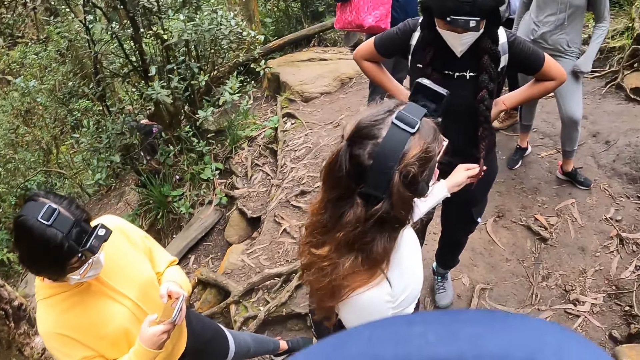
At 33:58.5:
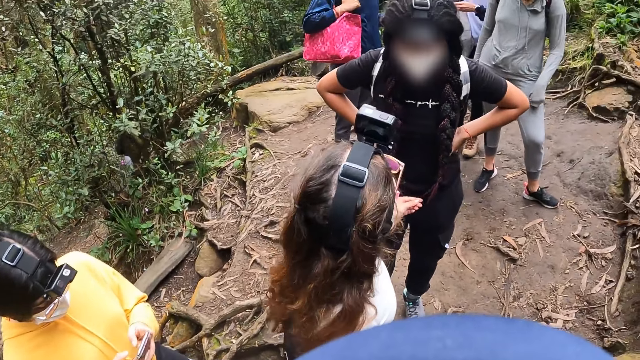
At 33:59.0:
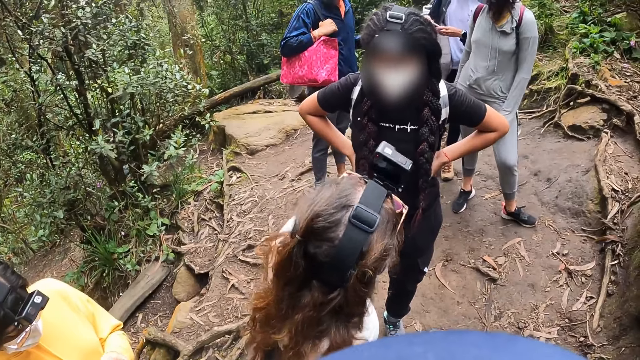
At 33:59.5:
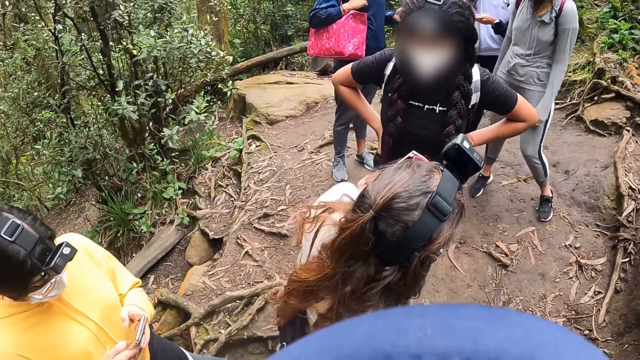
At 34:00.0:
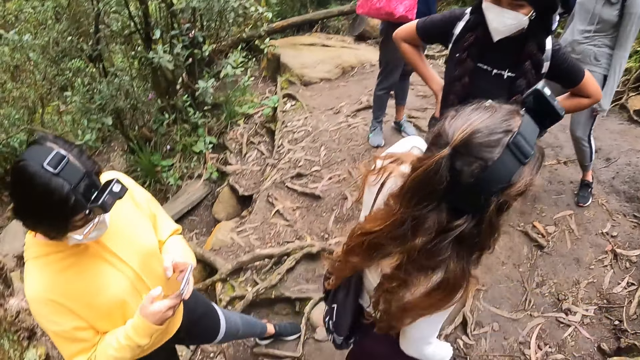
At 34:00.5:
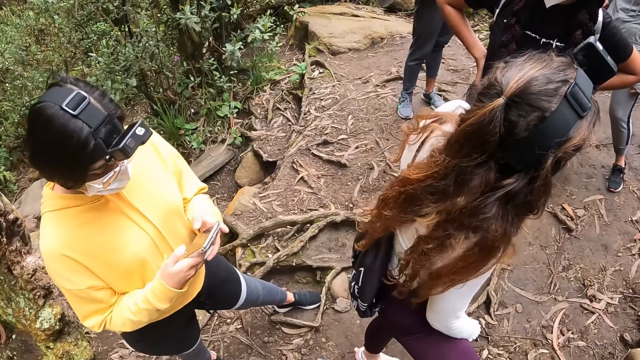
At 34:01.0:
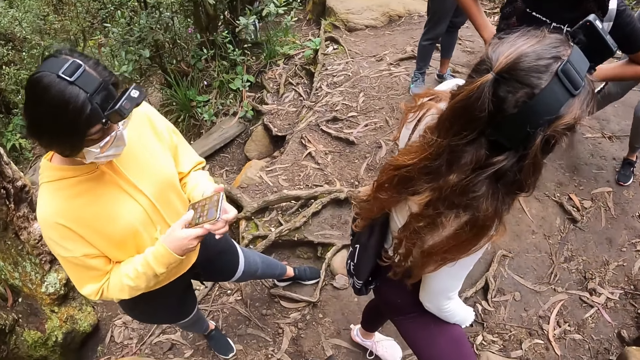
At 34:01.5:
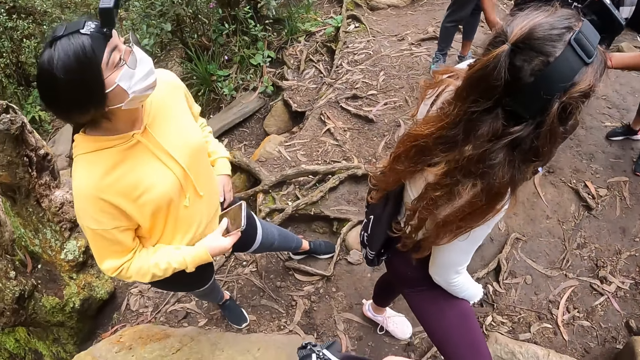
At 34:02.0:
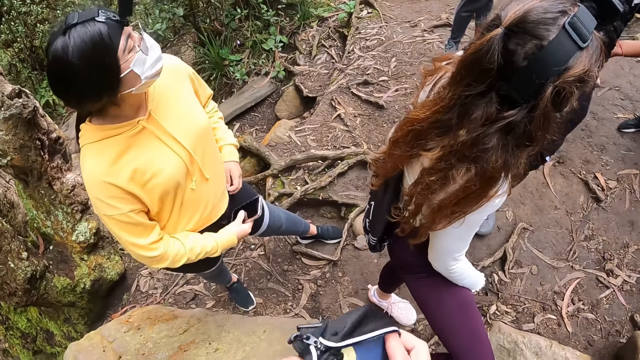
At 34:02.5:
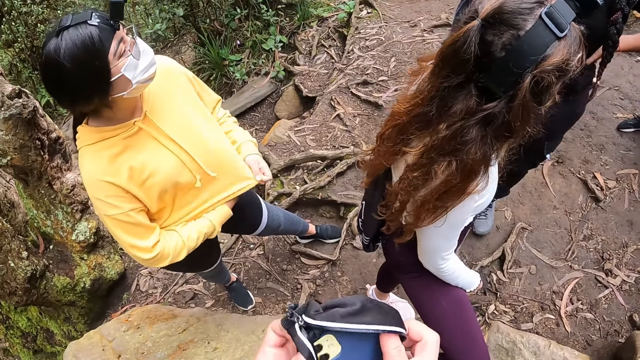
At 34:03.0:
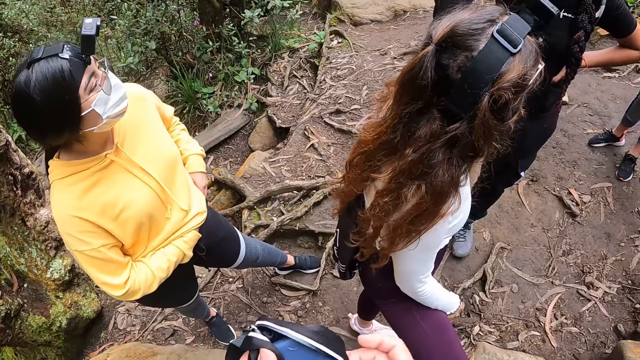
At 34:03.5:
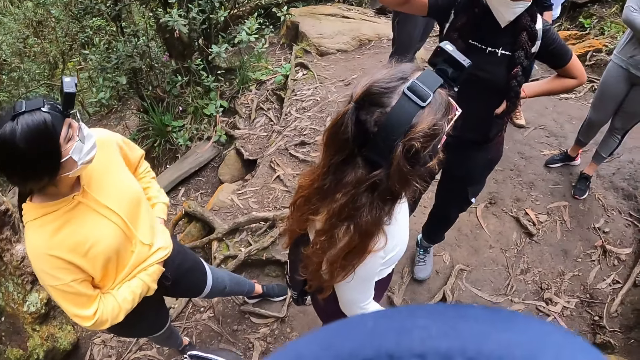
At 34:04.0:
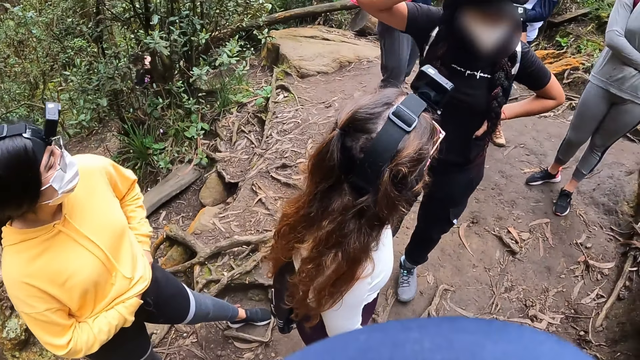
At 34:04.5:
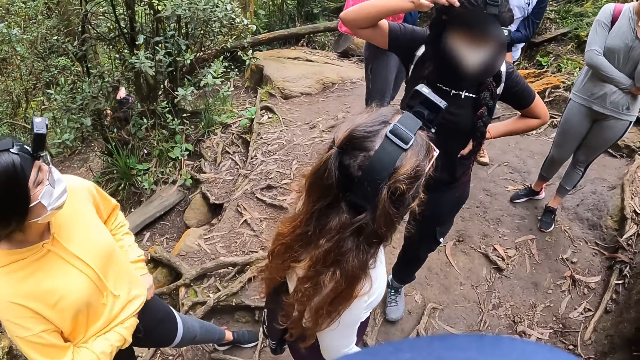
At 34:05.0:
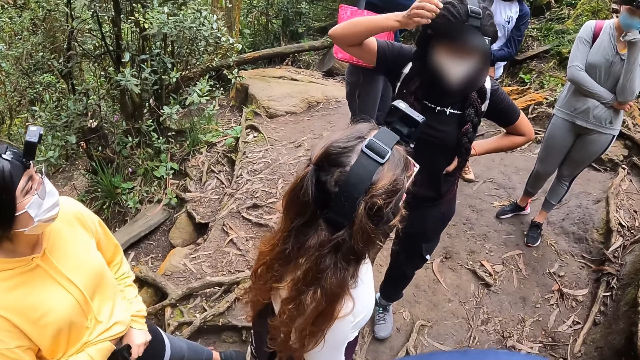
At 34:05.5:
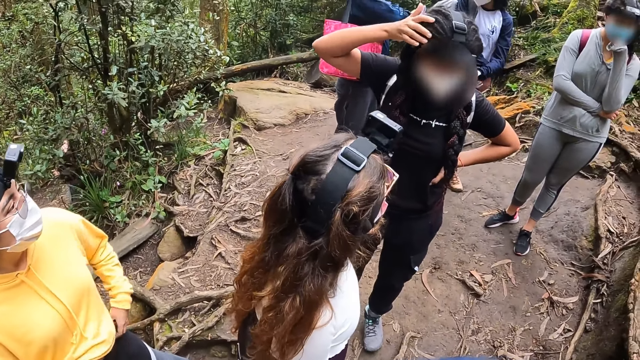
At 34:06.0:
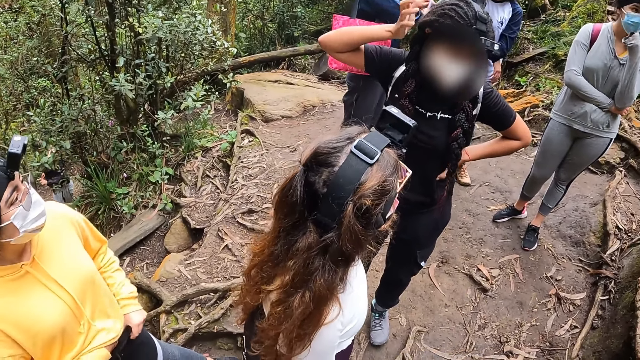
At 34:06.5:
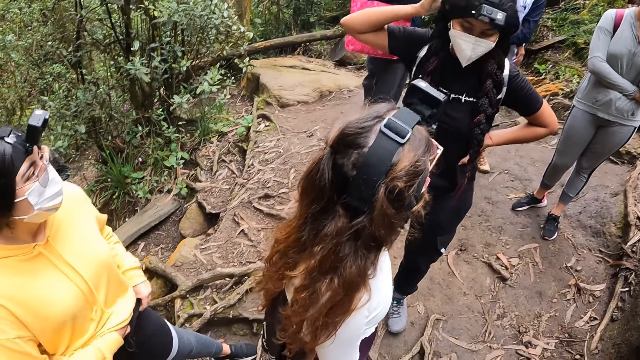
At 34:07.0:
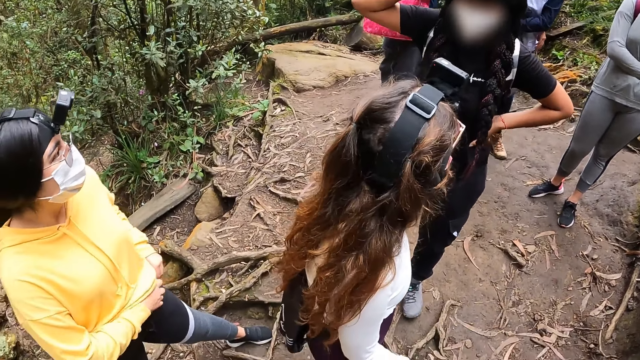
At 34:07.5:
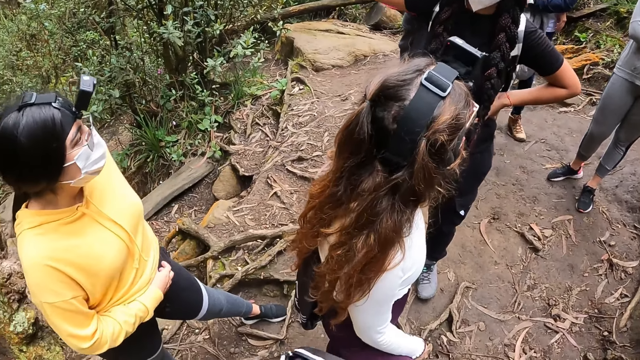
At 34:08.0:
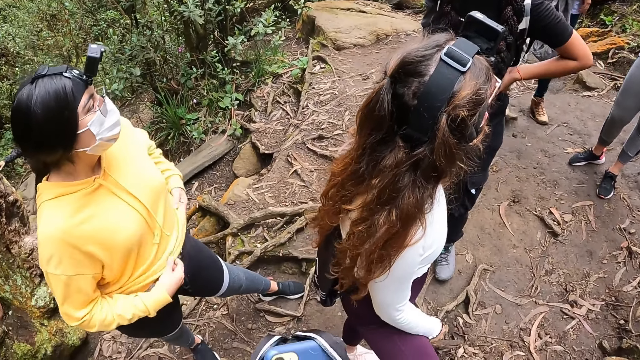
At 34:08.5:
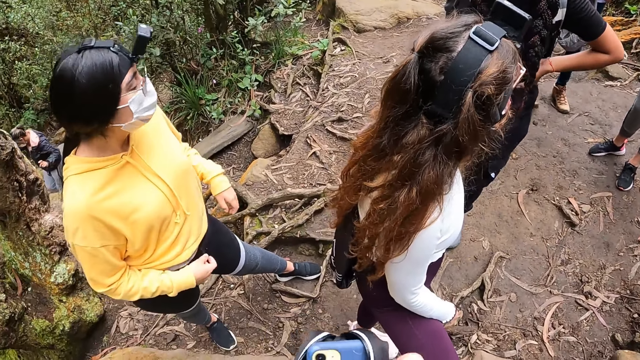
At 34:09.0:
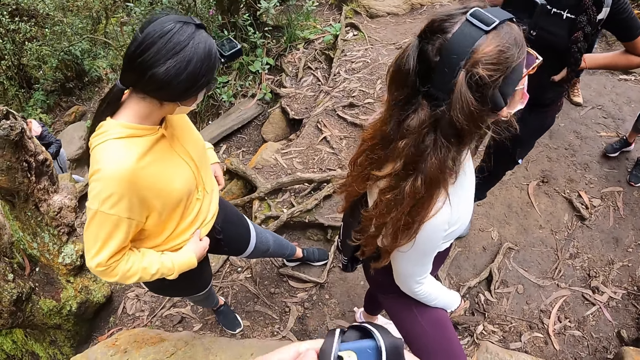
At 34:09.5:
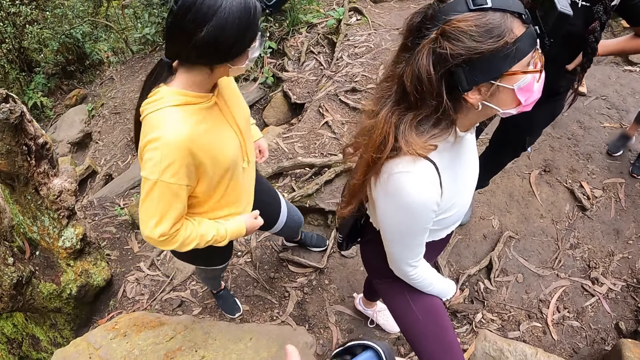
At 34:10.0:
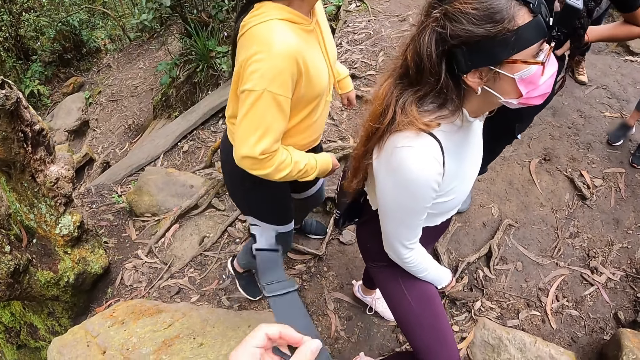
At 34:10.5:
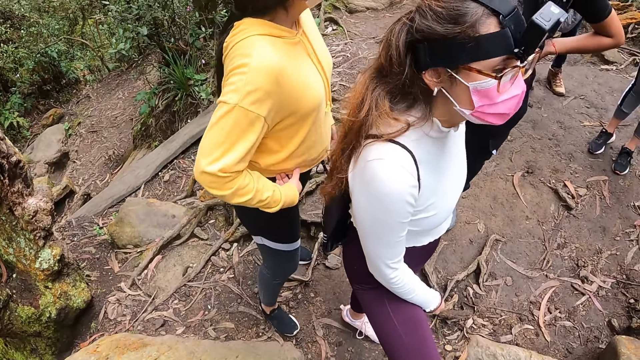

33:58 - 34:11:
The camera wearer holds a bag in both hands. They open the bag. A woman puts the phone in her pocket with her hands. The woman adjusts her jacket with both hands. The camera wearer looks around. They close the bag with both hands. They hold the bag.

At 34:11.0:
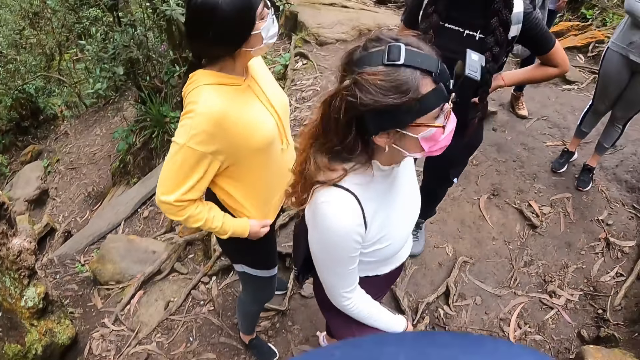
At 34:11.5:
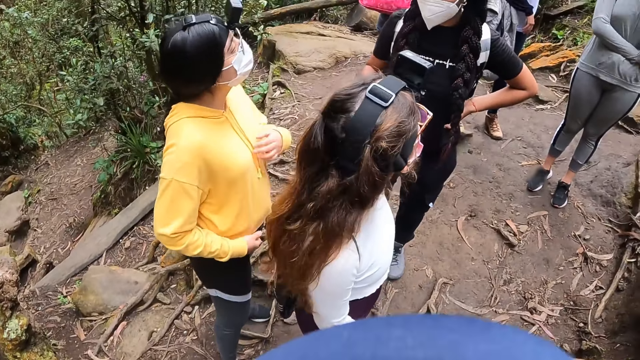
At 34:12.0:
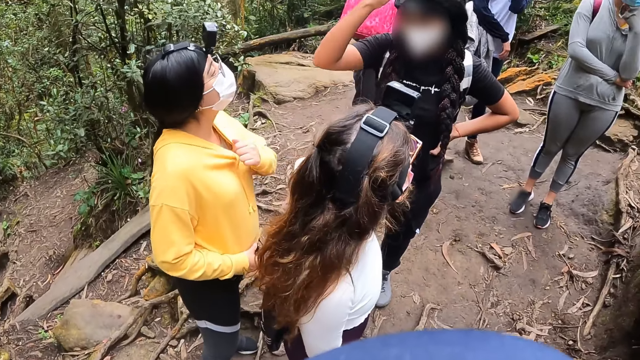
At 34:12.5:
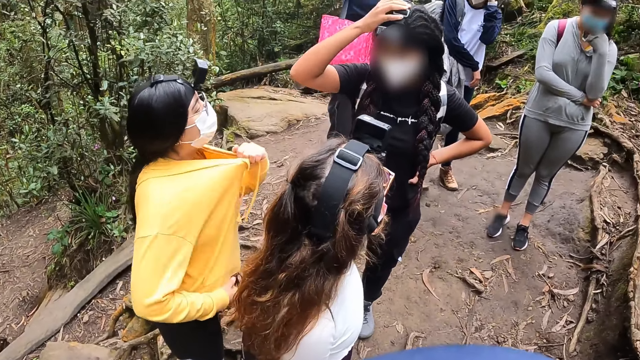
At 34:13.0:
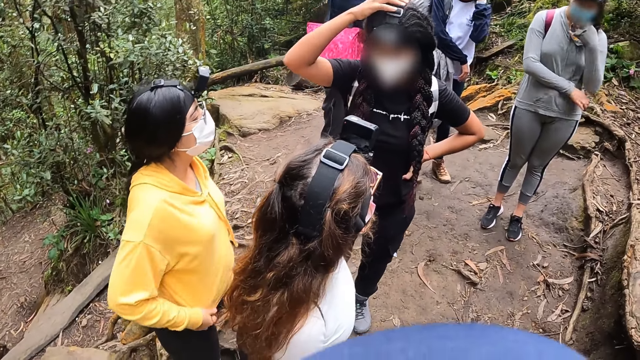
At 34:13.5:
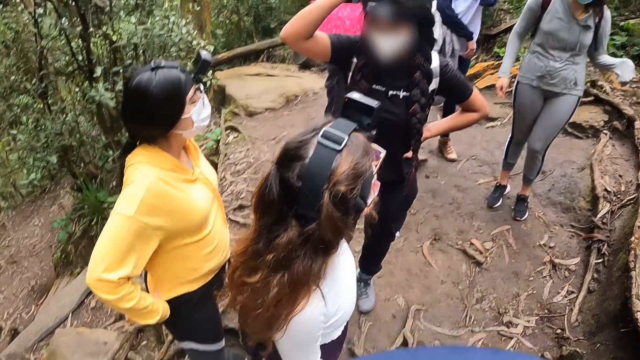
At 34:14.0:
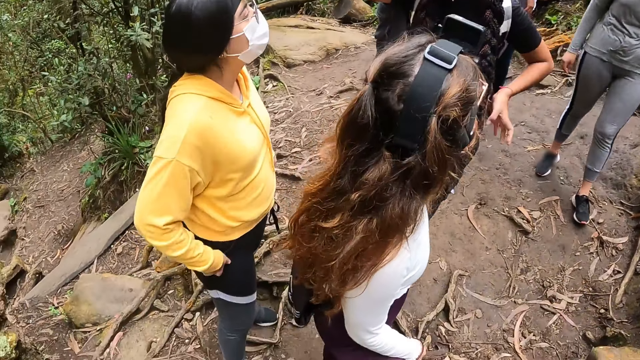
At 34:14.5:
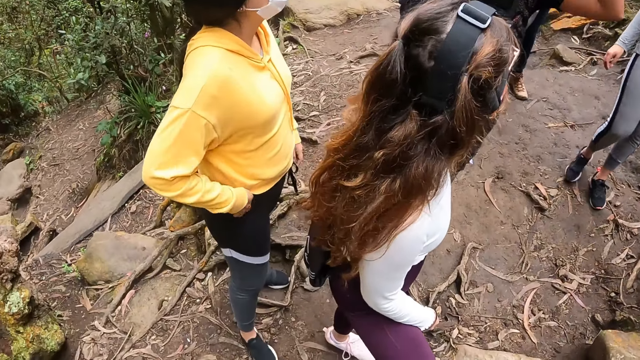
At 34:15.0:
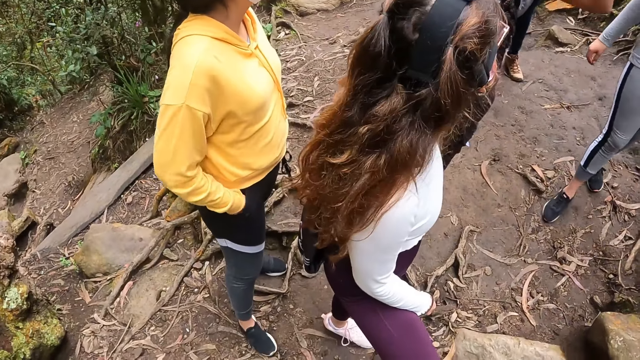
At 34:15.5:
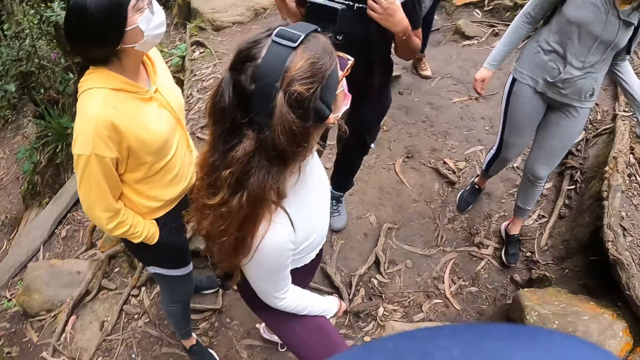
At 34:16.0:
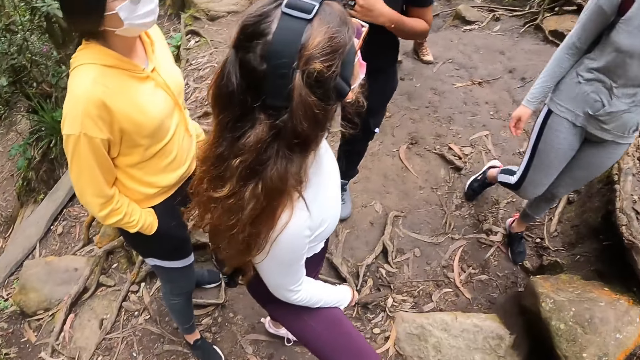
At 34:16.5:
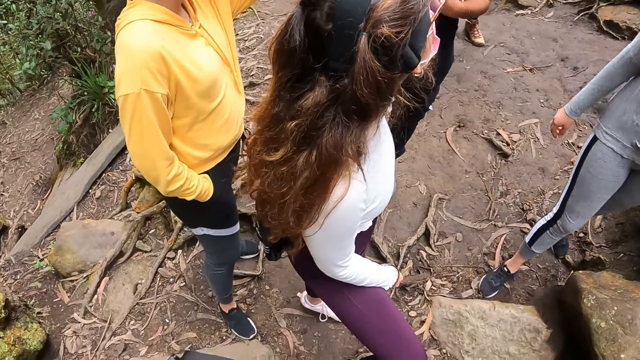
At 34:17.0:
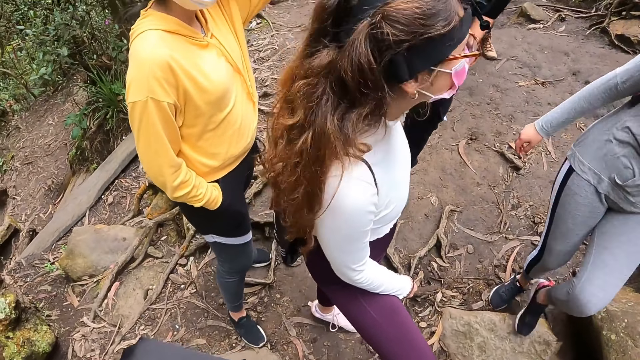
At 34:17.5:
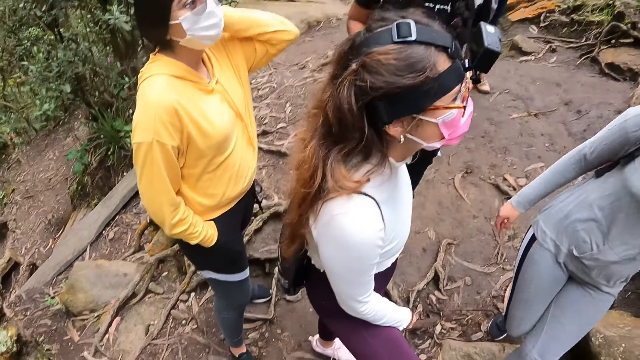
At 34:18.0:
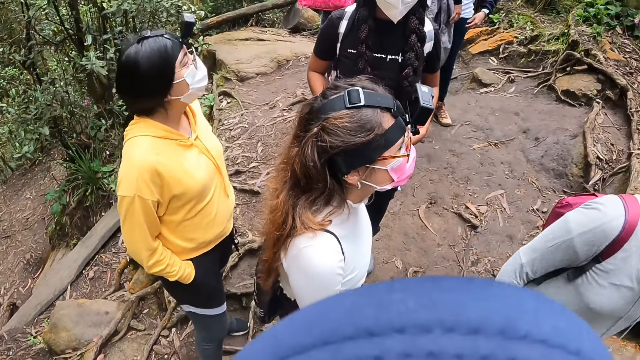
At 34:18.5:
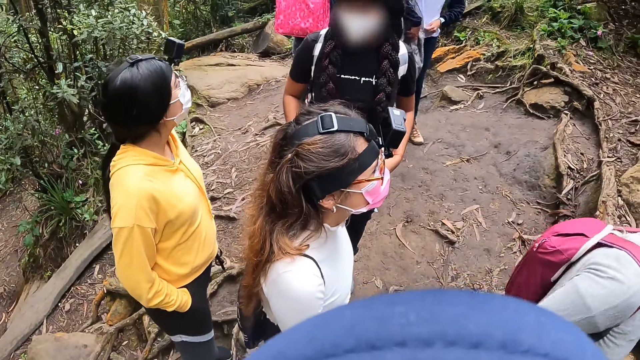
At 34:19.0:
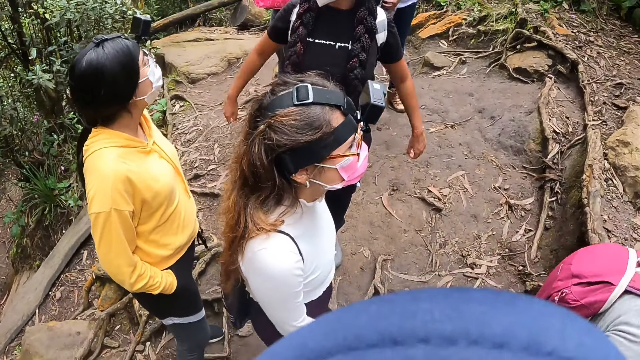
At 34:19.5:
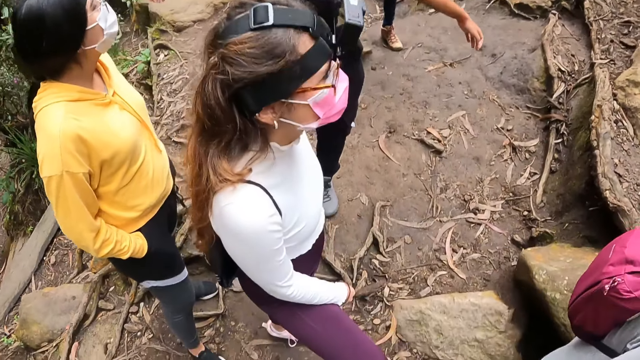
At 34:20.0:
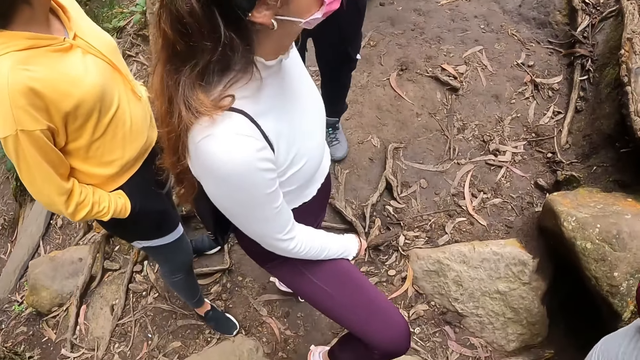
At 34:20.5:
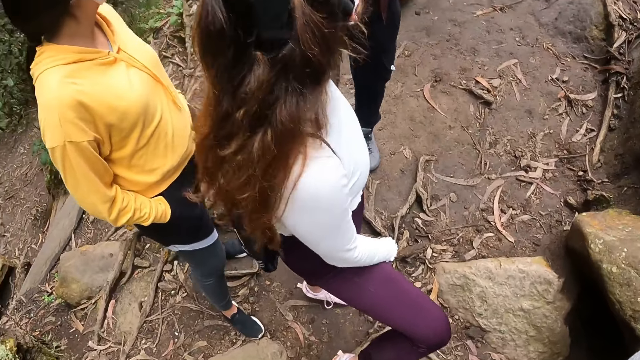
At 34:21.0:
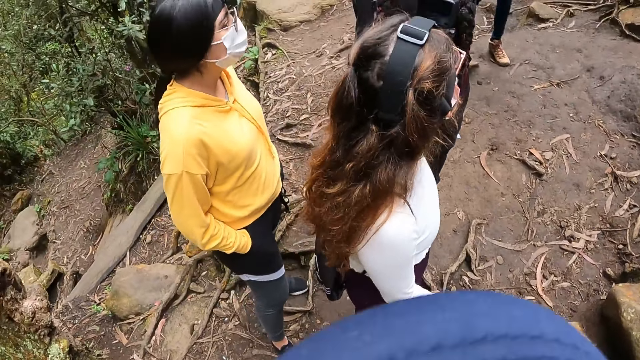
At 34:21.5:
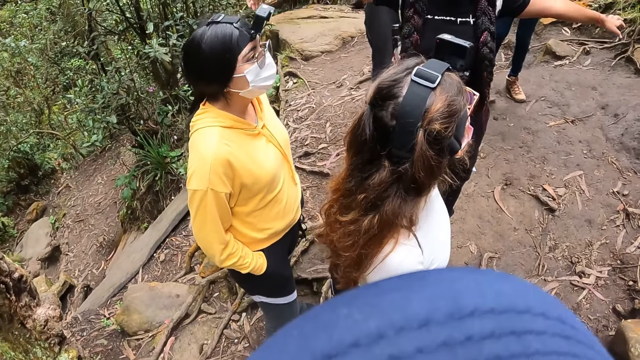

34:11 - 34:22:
The woman pulls her jacket by the neck with her right hand. The camera wearer looks around. The woman dips her right hand in her trouser pocket. The camera wearer looks around again.
